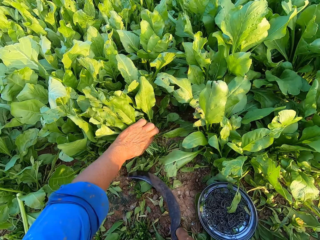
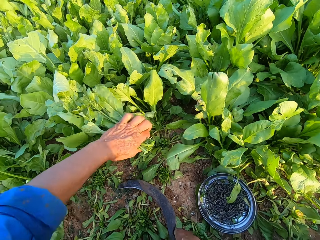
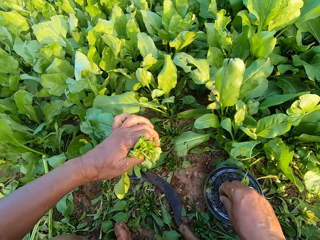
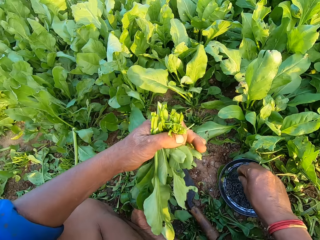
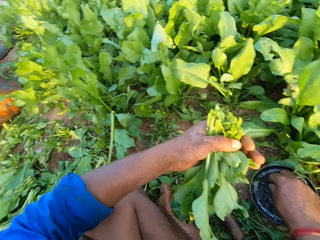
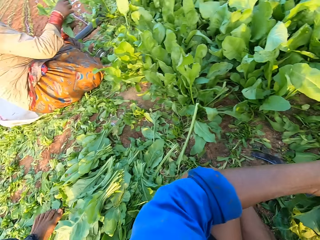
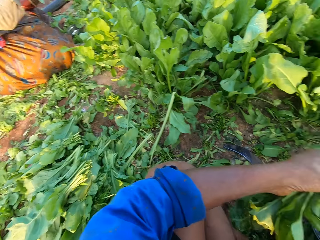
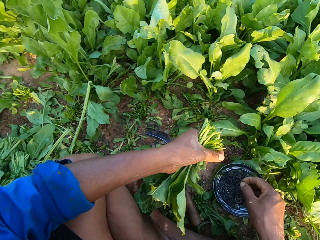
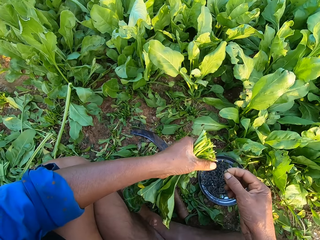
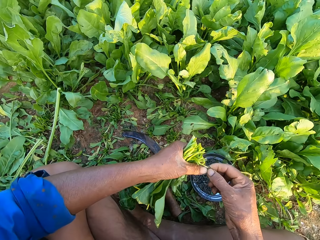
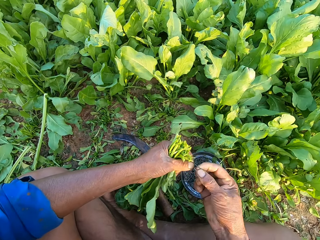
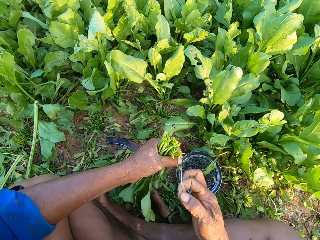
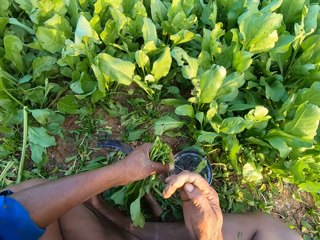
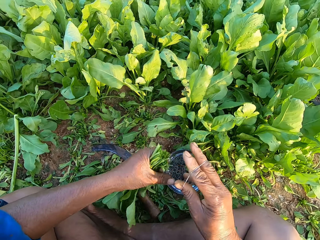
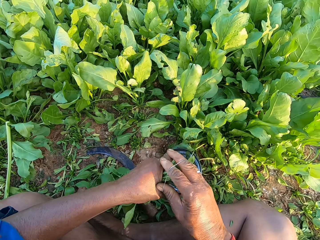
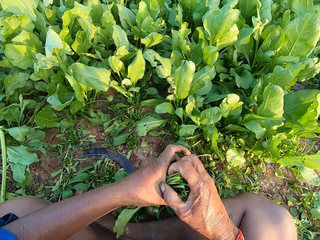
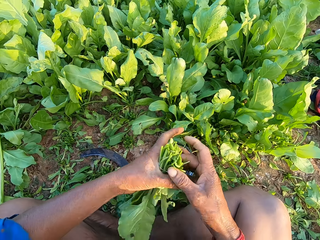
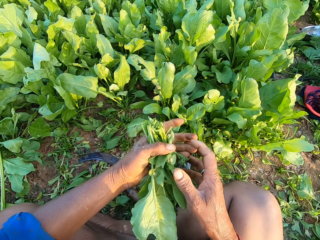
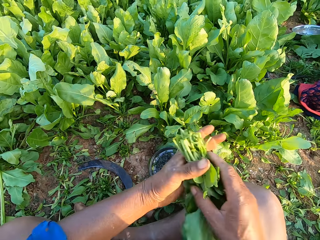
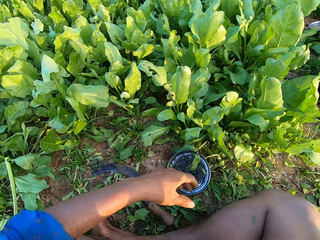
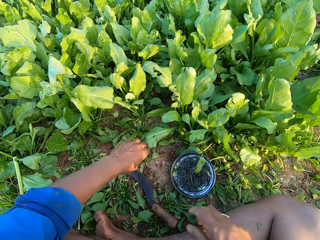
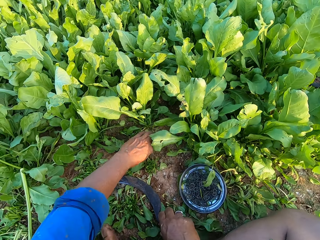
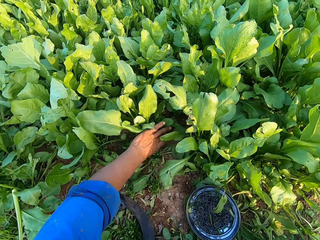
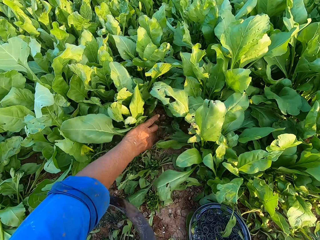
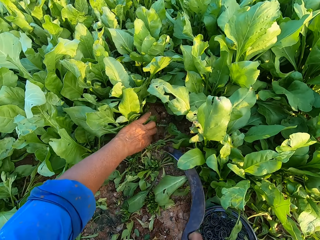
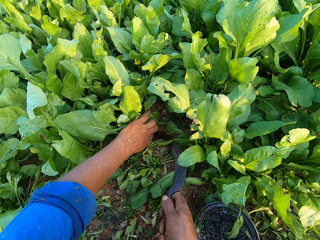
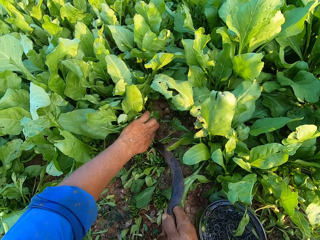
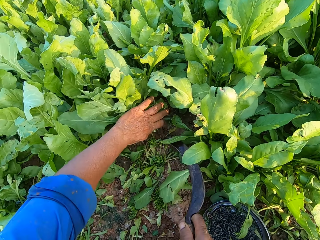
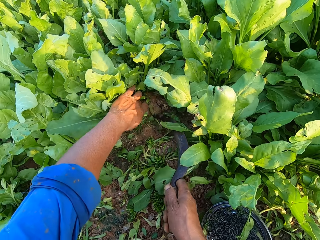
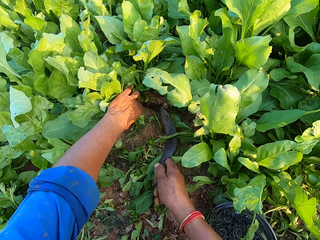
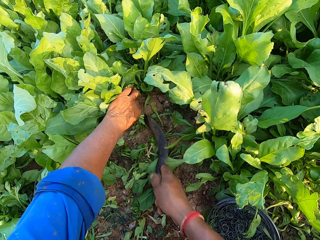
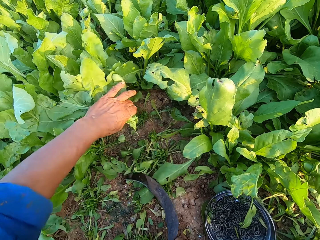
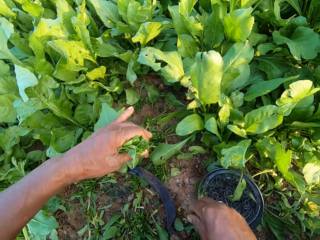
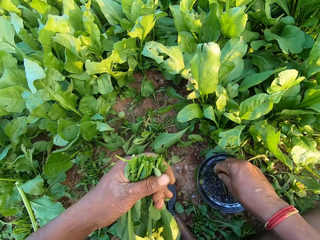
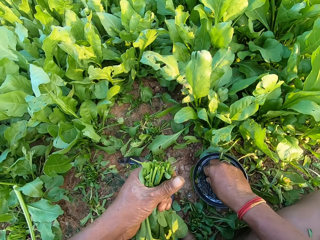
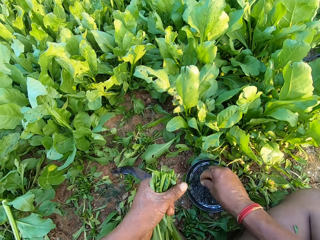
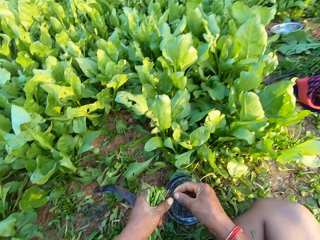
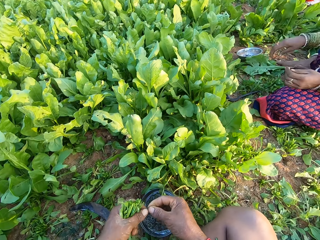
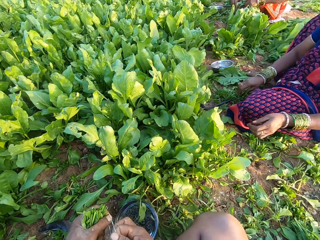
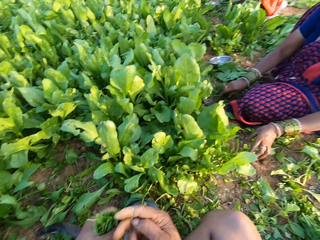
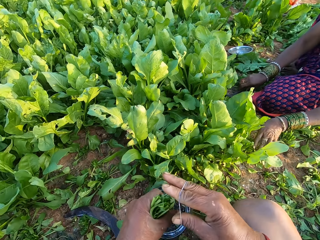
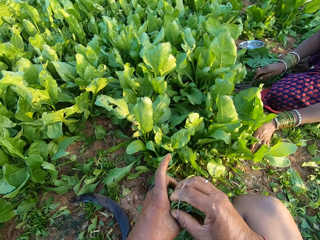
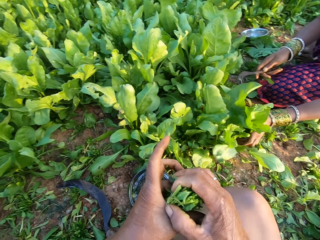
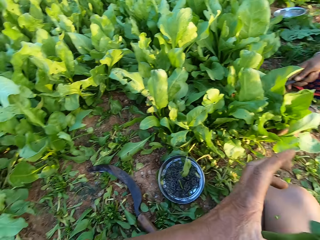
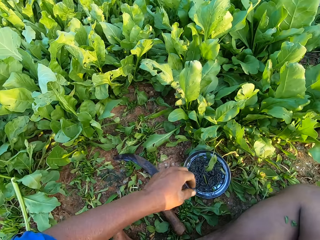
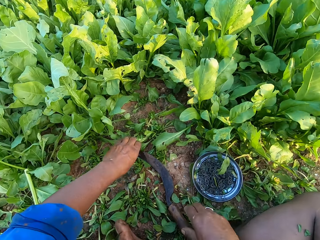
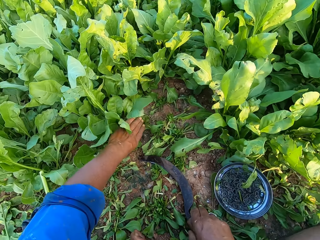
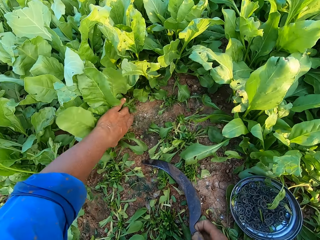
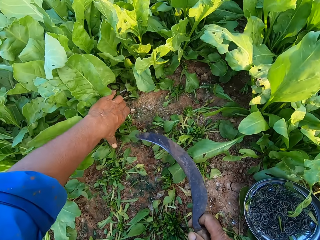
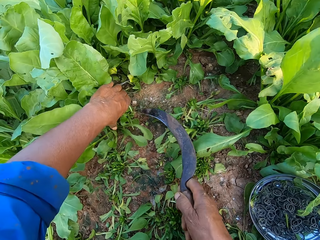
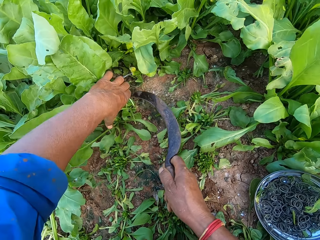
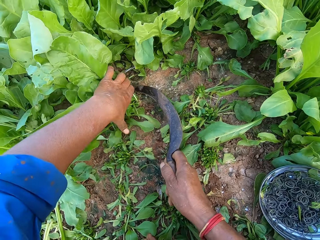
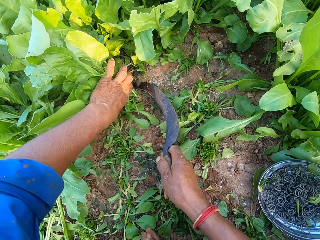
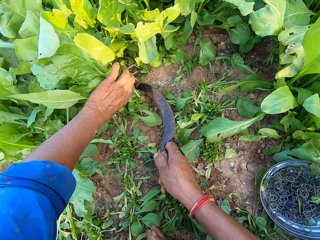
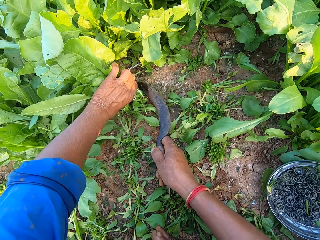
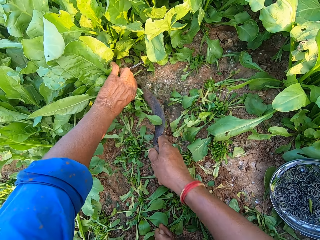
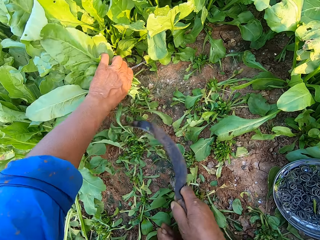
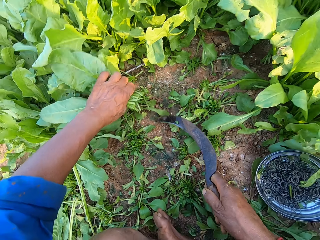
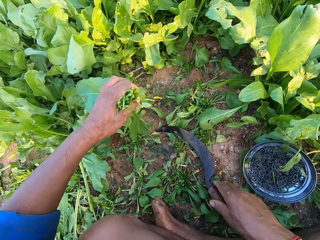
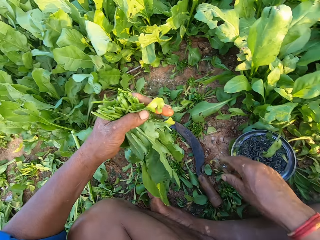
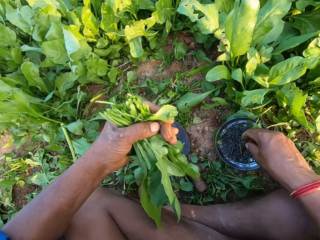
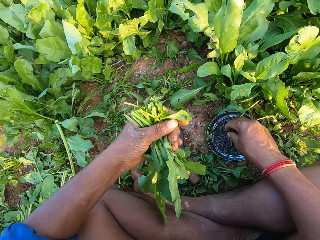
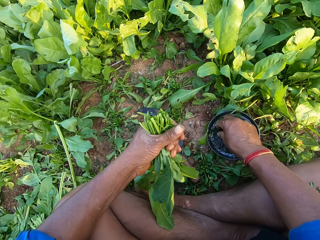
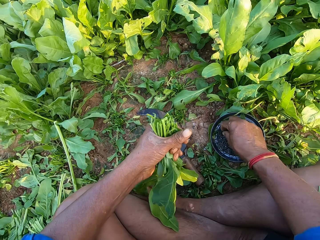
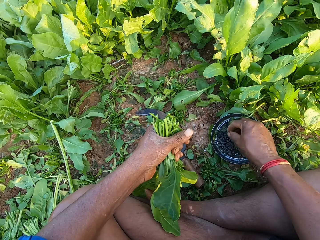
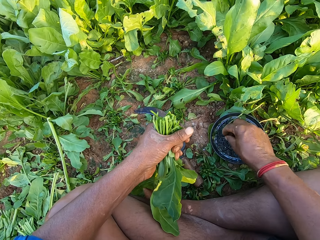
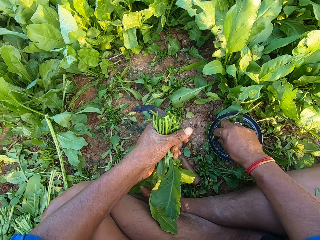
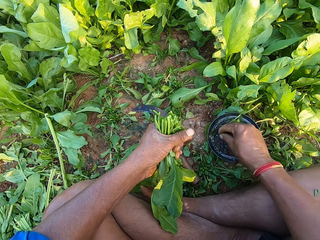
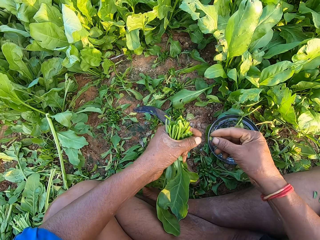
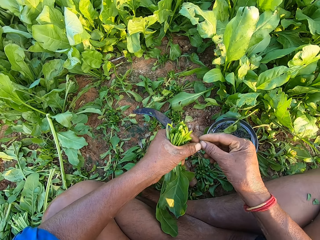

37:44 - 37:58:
The camera wearer drops the sickle on the ground with his right hand. He picks a rubber band from the bowl with his right hand. He adjusts the rubber band with both hands. He ties the spinach with the rubber band in his right hand. He passes the spinach from his left hand to his right hand. He puts a bunch of spinach on the ground. He picks the sickle from the ground with his right hand and grabs some spinach in the ground with his left hand. He cuts the spinach with the sickle in his right hand. He grabs some spinach in the ground with his left hand. He cuts the spinach with the sickle in his right hand. He drops the sickle on the ground with his right hand. He picks a rubber band from the bowl with his right hand. He adjusts the rubber band with both hands. A woman grabs some spinach in the ground with her left hand and picks the sickle from the ground with her right hand. The camera wearer ties the spinach with the rubber band in his right hand. He puts a bunch of spinach on the ground. He picks the sickle from the ground with his right hand and grabs some spinach in the ground with his left hand. He cuts the spinach with the sickle in his right hand. He drops the sickle on the ground with his right hand. He picks a rubber band from the bowl with his right hand.

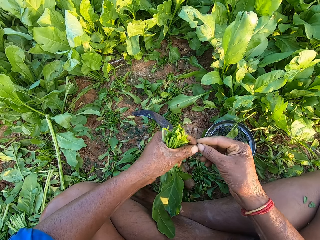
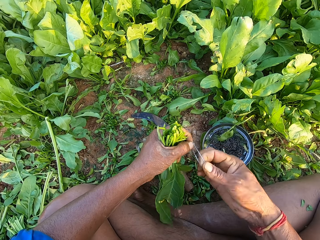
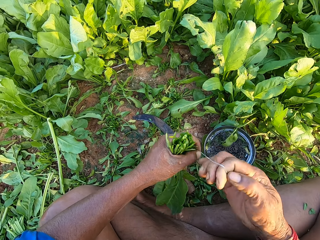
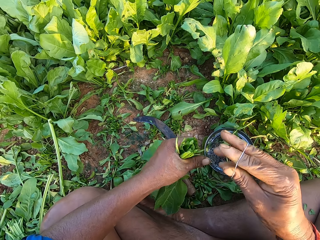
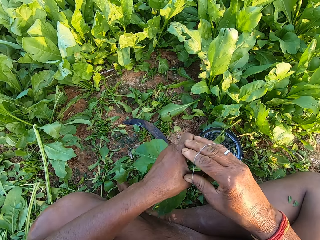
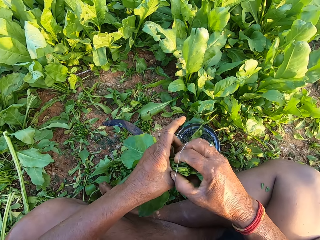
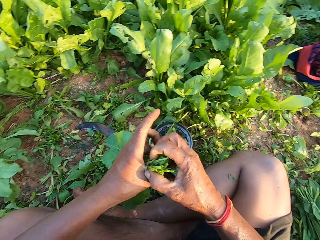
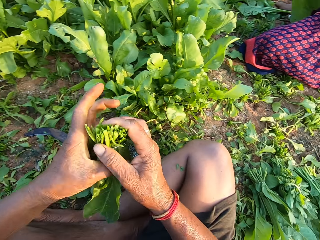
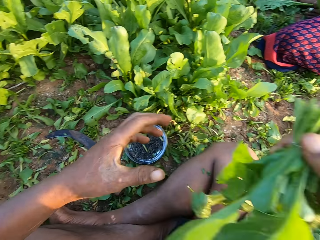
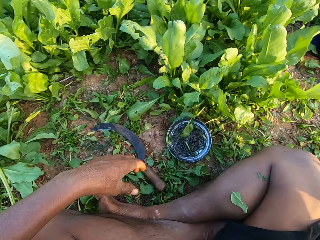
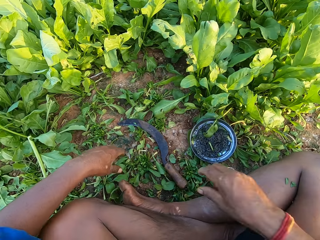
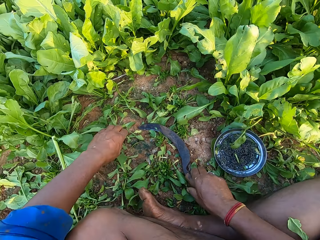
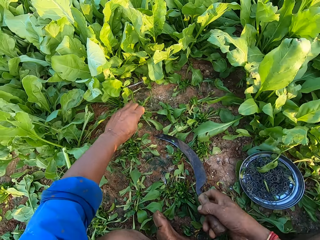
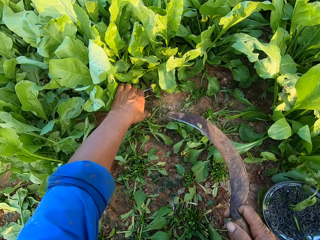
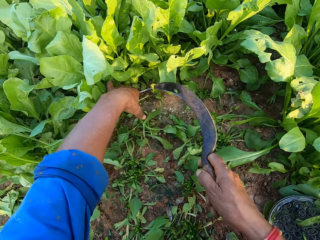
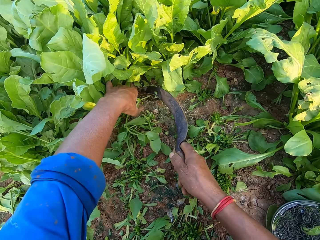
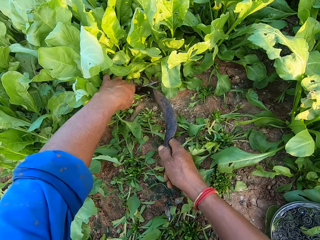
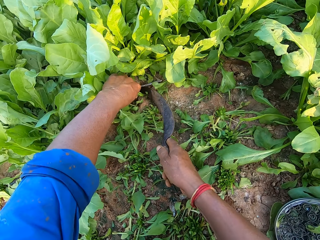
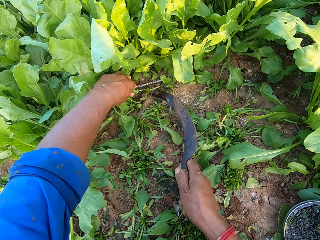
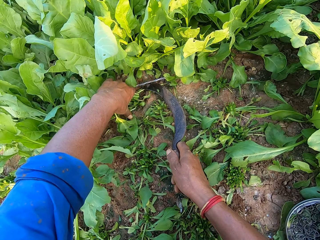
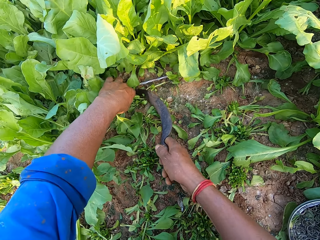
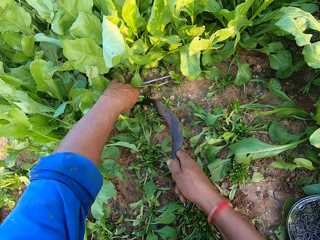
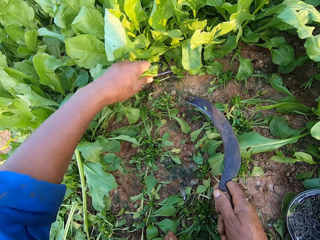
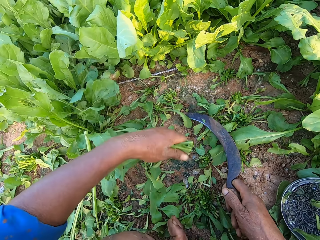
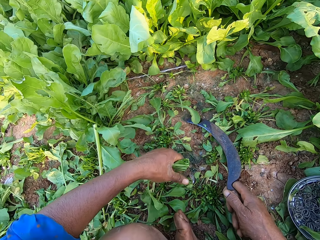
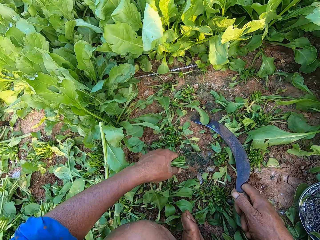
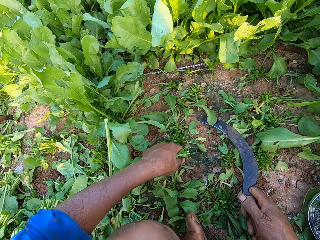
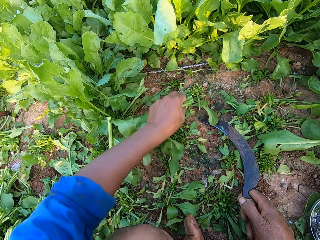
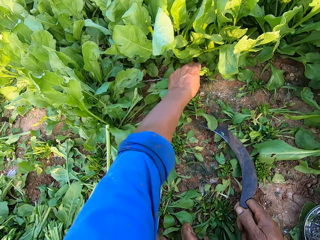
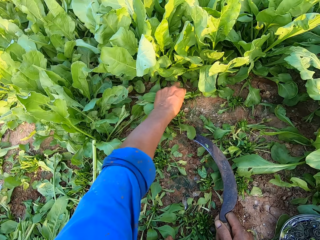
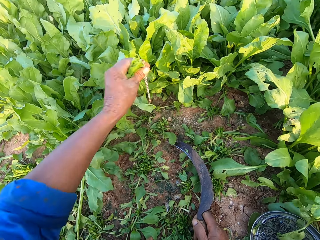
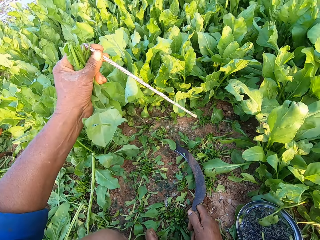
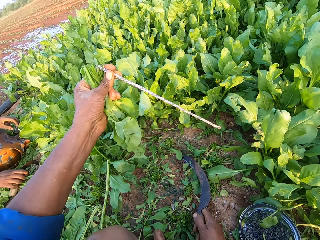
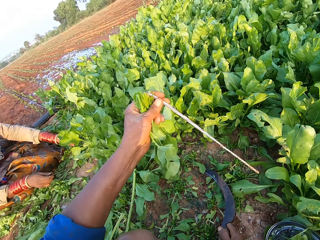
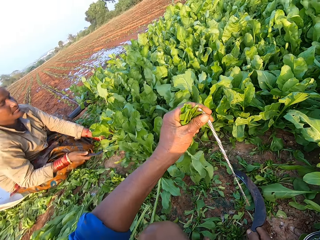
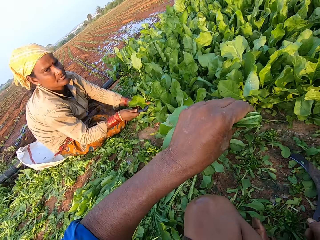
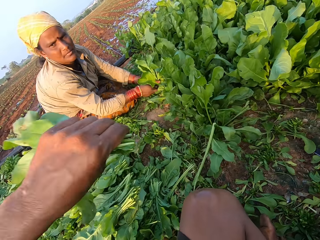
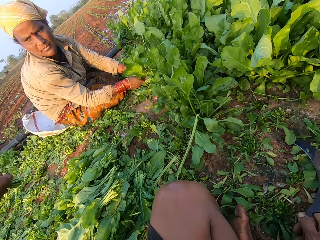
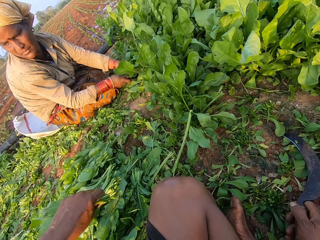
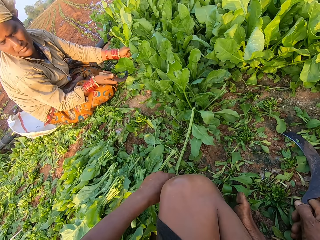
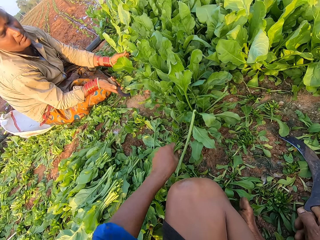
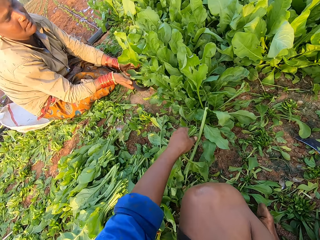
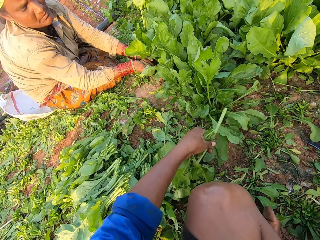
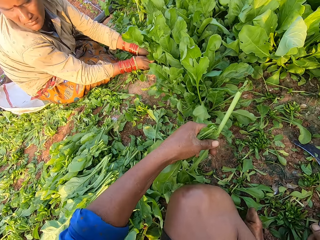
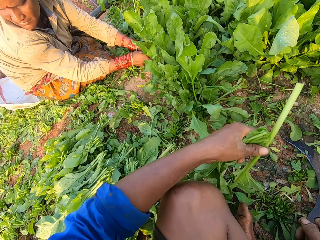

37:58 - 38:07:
The camera wearer adjusts the rubber band with both hands. He ties the spinach with the rubber band in his right hand. He puts a bunch of spinach on the ground. He picks the sickle from the ground with his right hand. He grabs some spinach in the ground with his left hand. He cuts the spinach with the sickle in his right hand. He grabs some spinach in the ground with his left hand. He cuts the spinach with the sickle in his right hand. He picks a stick from the ground with his left hand. A woman cuts the spinach with a sickle in her right hand. The camera wearer tosses the stick on the ground with his left hand. He moves a spinach stalk on the ground with his left hand.
